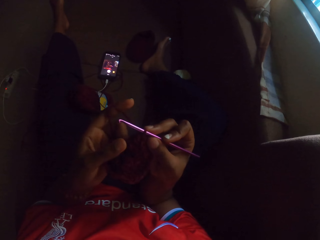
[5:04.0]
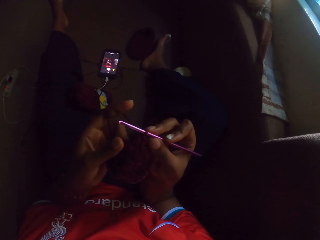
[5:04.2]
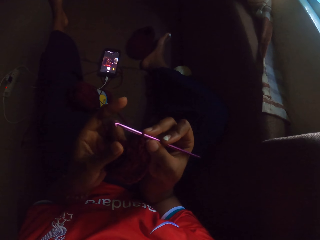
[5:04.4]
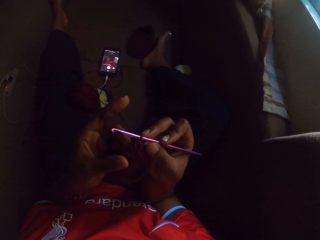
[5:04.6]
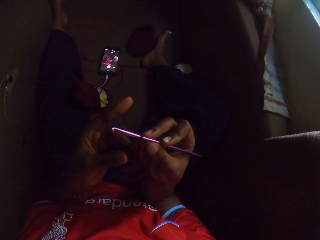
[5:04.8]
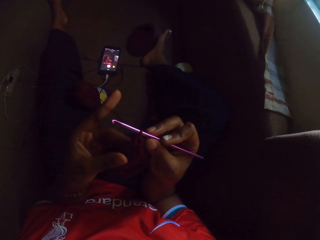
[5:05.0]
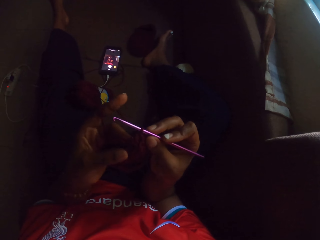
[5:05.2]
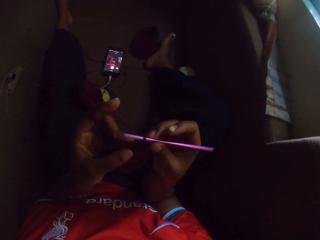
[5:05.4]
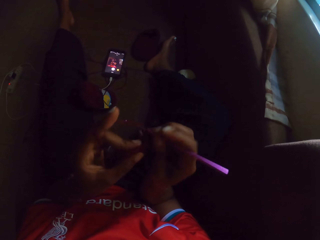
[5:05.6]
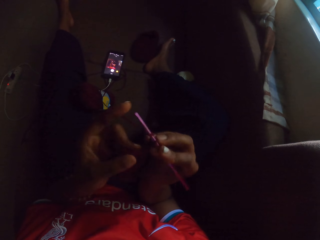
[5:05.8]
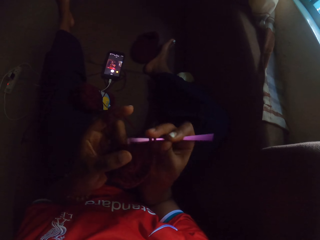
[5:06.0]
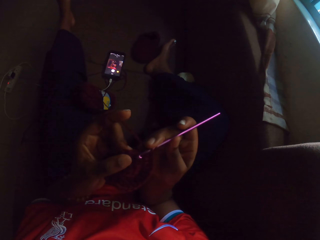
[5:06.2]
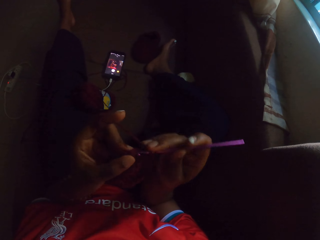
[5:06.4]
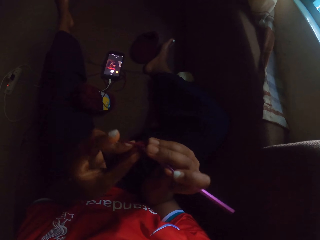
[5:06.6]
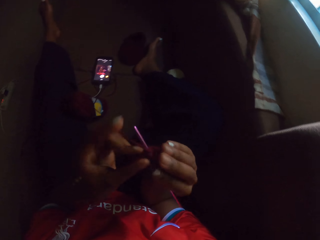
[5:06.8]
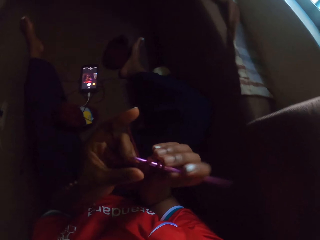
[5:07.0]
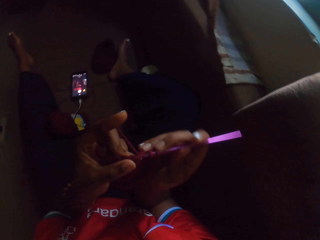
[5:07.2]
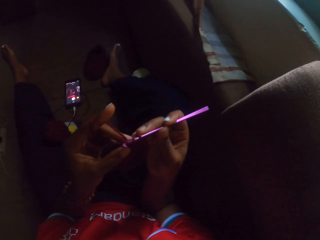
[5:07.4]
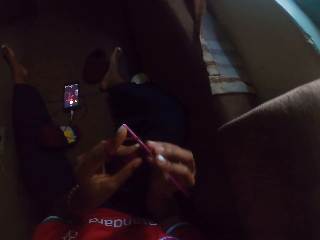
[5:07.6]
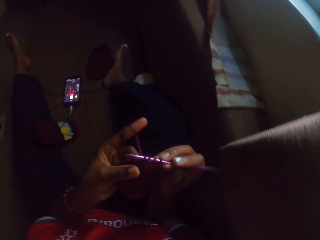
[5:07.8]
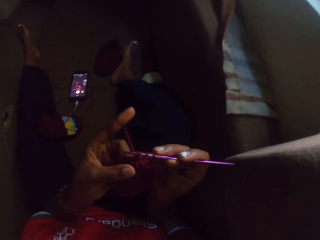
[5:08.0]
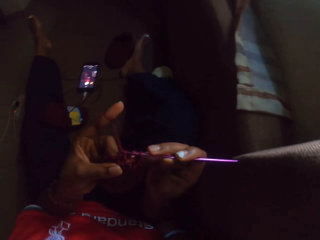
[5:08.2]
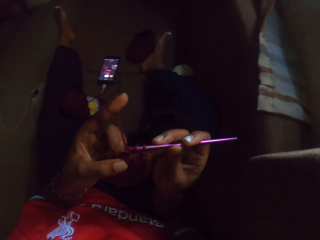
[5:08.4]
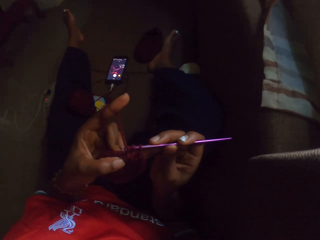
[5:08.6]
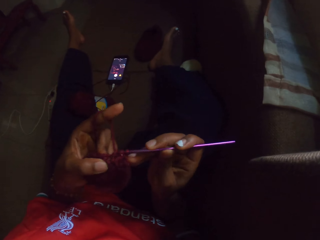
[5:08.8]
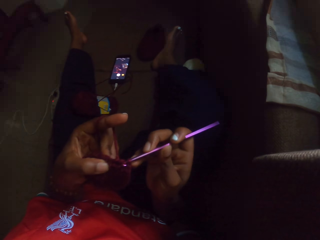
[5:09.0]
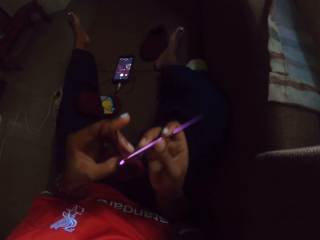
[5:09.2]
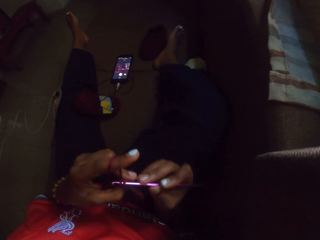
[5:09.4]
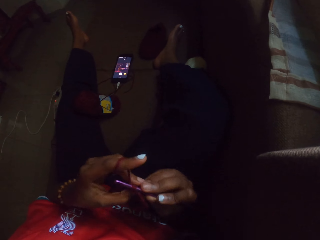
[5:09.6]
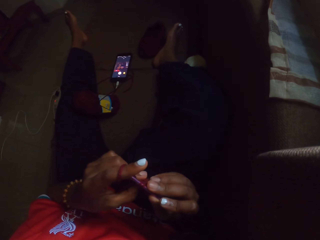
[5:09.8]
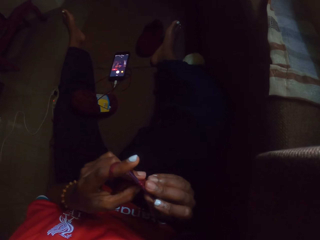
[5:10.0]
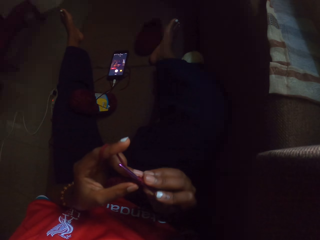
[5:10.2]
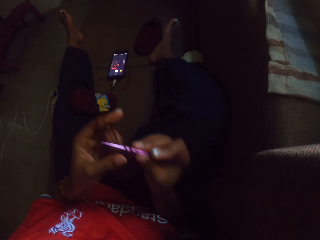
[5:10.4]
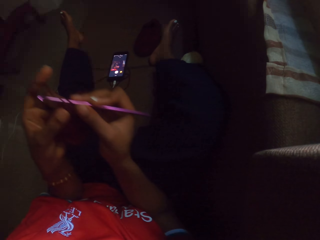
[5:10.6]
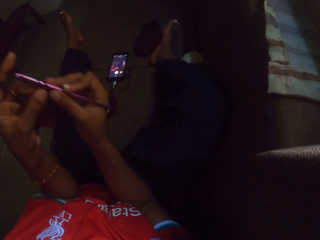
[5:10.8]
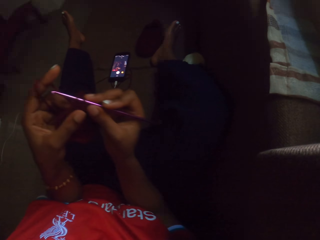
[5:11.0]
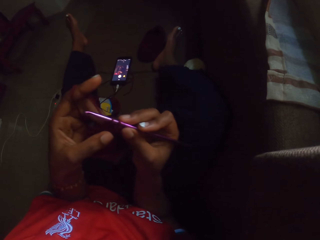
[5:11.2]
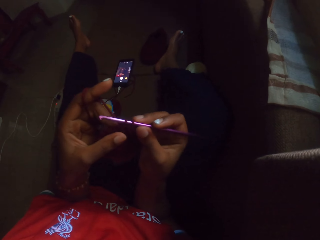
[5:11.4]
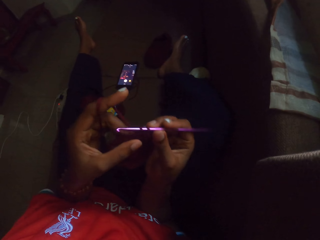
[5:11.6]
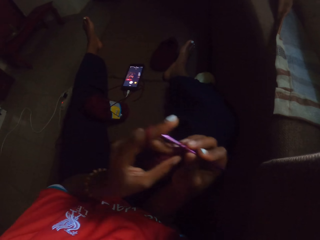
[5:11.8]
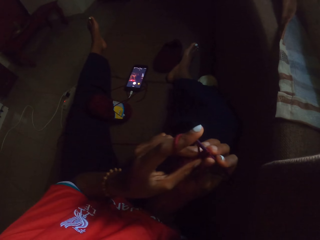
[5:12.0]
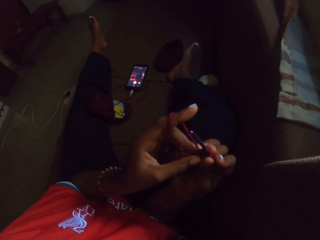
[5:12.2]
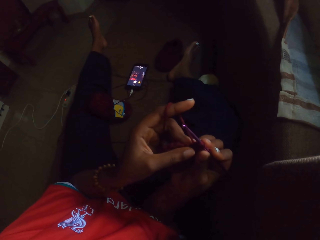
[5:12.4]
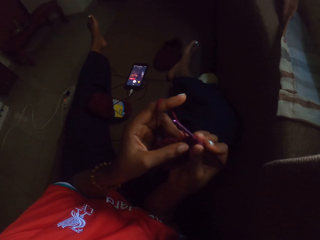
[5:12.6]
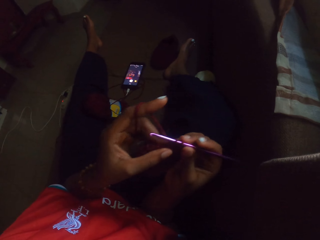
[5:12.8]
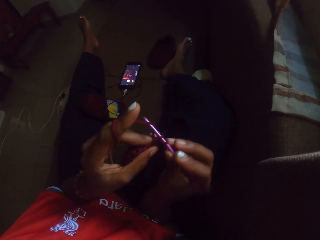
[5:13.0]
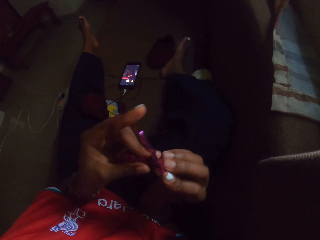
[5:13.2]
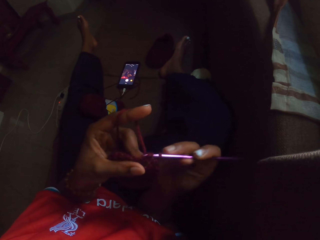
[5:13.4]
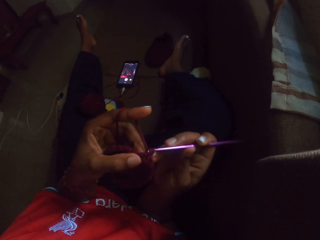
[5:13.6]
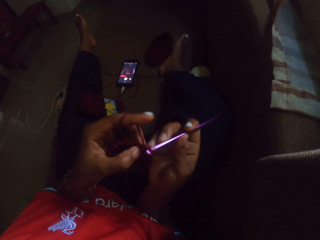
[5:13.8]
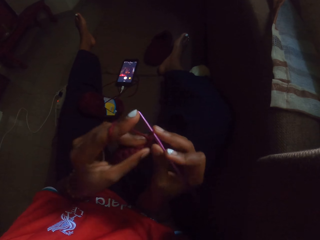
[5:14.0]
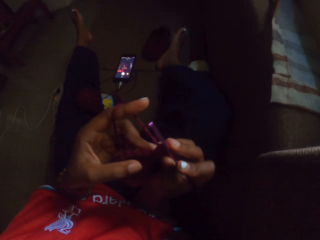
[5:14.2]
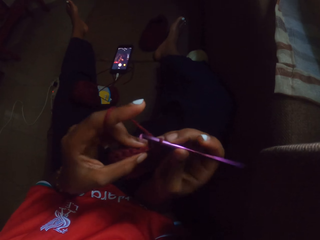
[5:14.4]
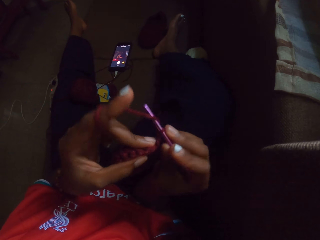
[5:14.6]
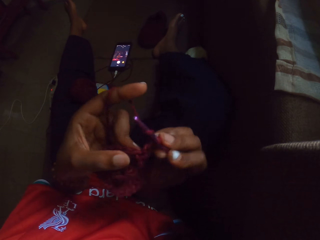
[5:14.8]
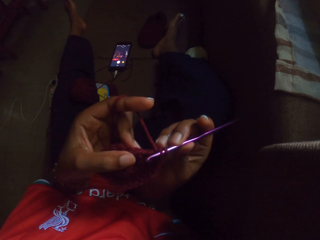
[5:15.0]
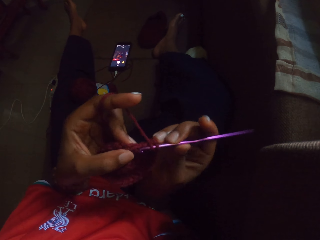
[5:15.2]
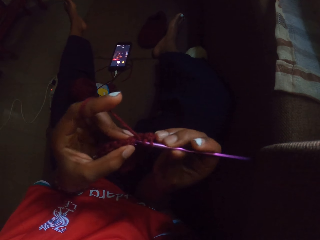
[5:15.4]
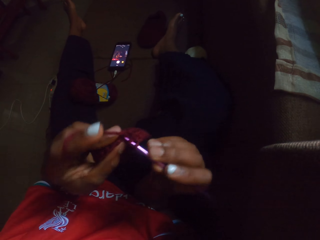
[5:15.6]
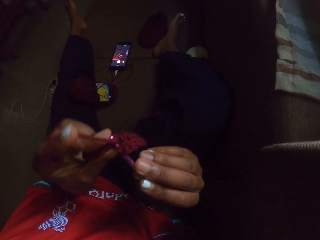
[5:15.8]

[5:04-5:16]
The camera wearer crochets with both hands.

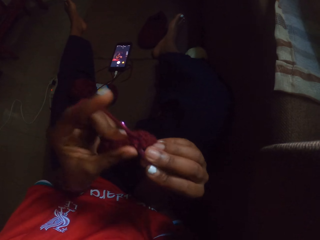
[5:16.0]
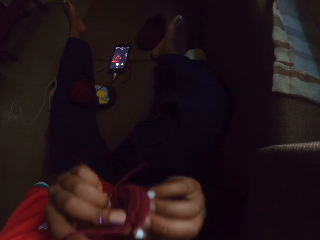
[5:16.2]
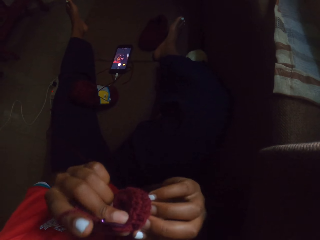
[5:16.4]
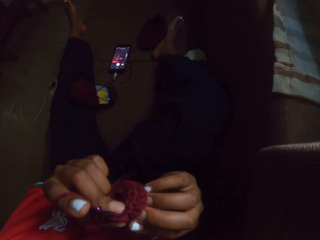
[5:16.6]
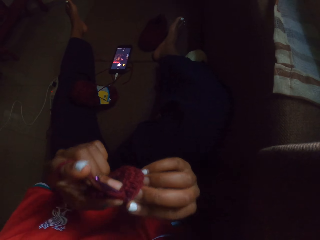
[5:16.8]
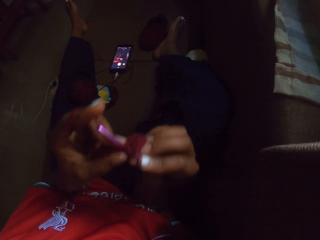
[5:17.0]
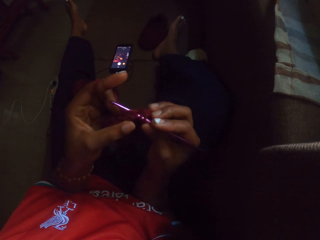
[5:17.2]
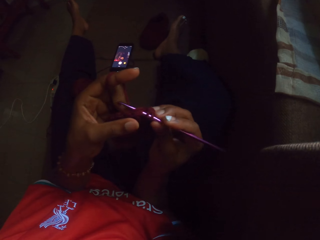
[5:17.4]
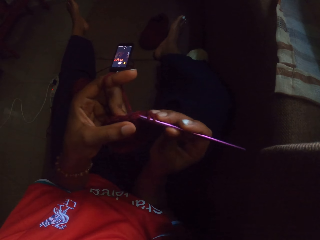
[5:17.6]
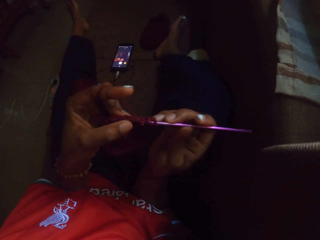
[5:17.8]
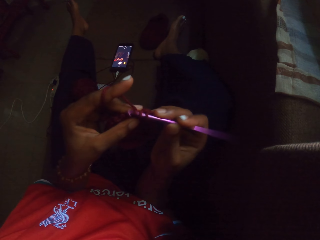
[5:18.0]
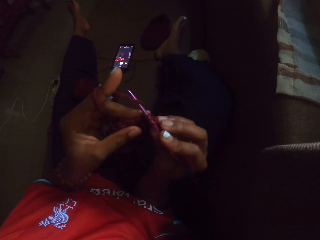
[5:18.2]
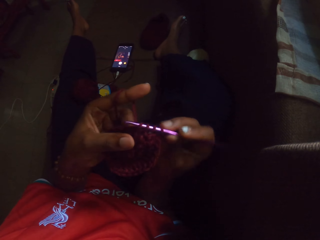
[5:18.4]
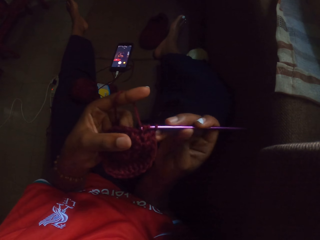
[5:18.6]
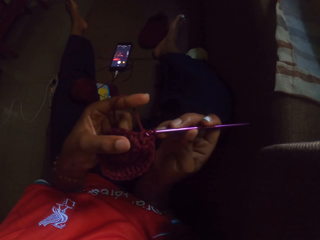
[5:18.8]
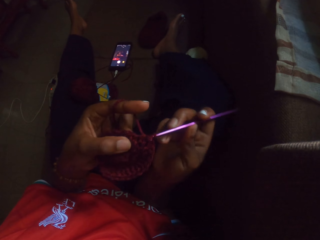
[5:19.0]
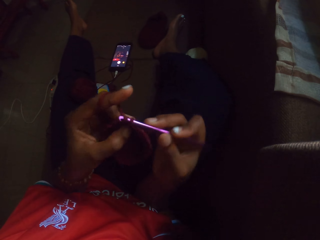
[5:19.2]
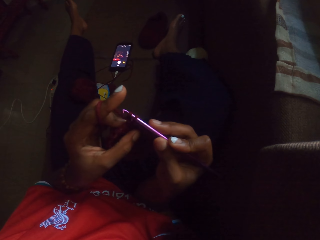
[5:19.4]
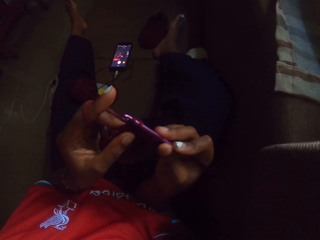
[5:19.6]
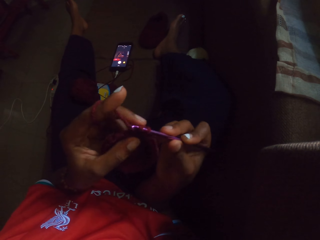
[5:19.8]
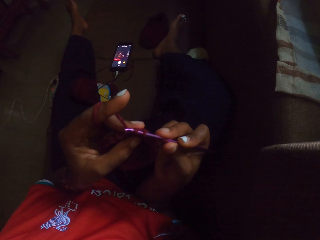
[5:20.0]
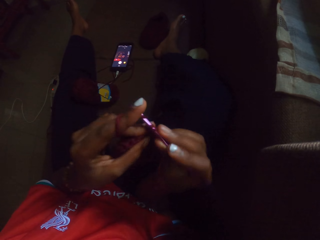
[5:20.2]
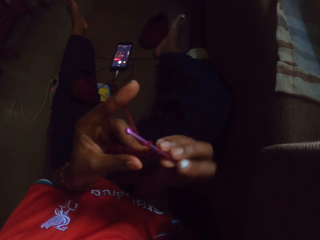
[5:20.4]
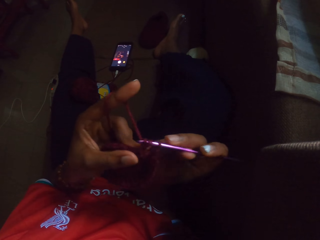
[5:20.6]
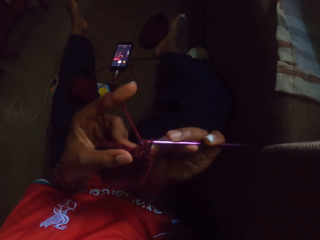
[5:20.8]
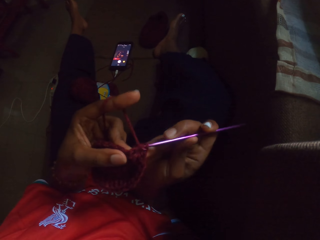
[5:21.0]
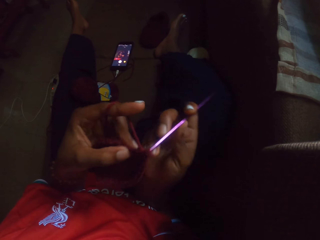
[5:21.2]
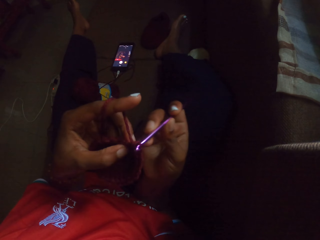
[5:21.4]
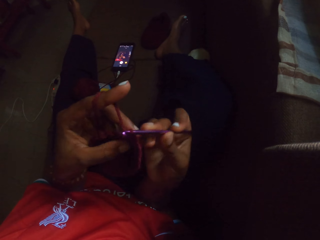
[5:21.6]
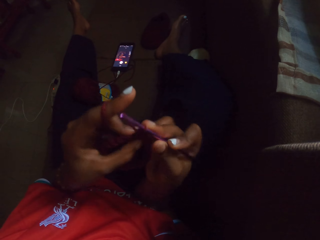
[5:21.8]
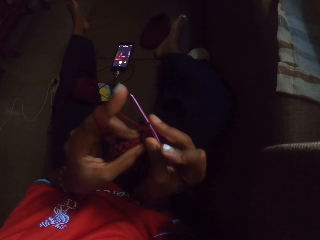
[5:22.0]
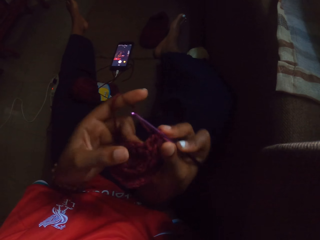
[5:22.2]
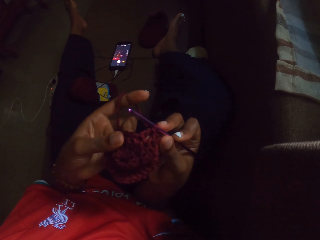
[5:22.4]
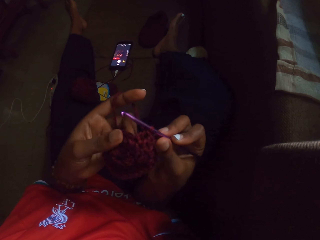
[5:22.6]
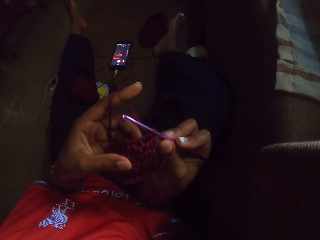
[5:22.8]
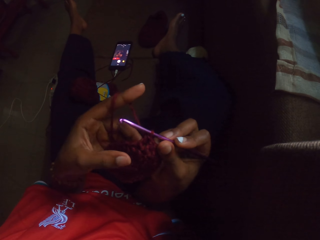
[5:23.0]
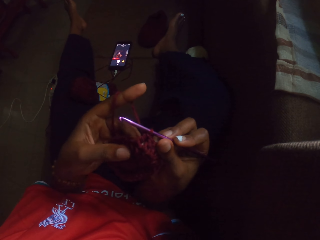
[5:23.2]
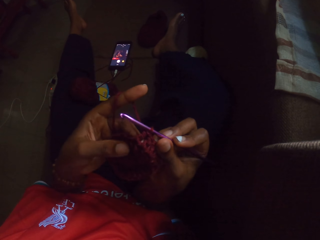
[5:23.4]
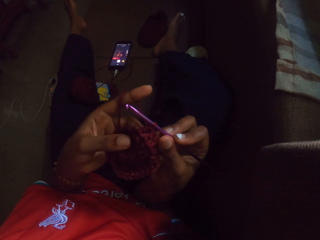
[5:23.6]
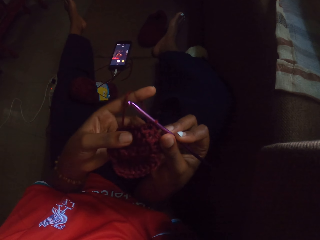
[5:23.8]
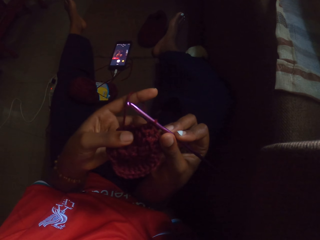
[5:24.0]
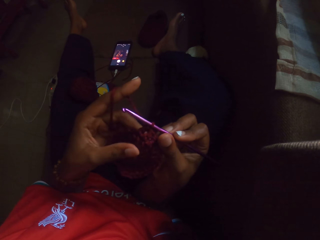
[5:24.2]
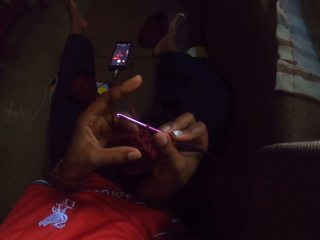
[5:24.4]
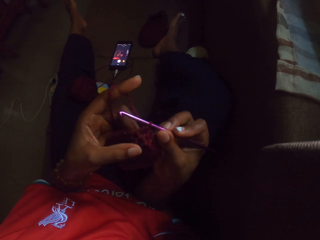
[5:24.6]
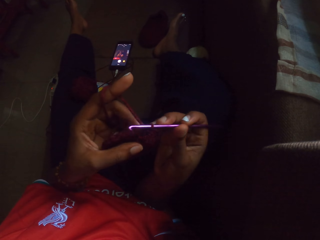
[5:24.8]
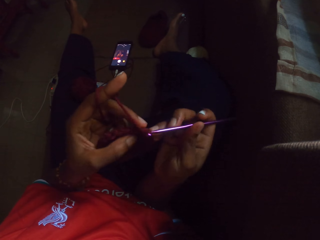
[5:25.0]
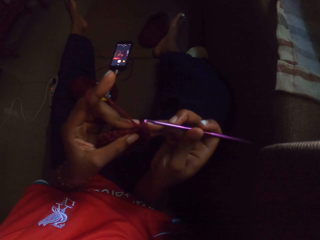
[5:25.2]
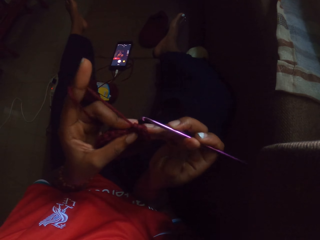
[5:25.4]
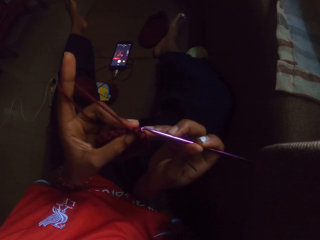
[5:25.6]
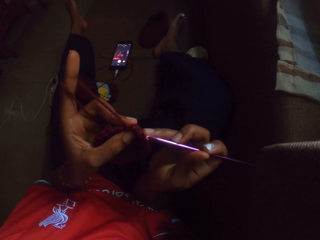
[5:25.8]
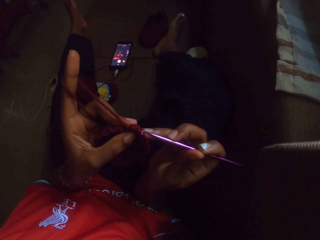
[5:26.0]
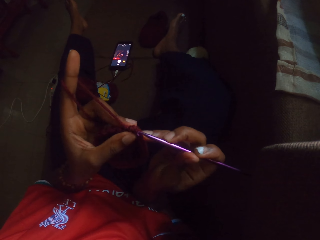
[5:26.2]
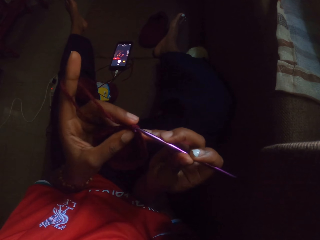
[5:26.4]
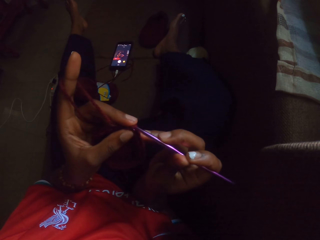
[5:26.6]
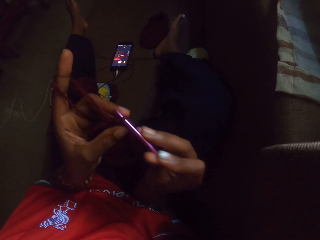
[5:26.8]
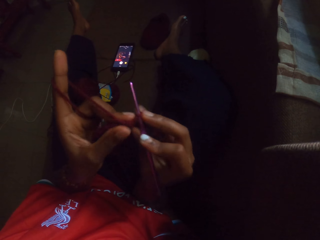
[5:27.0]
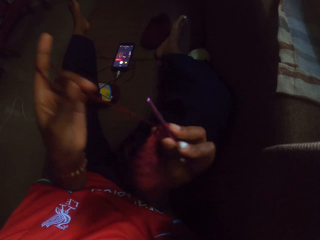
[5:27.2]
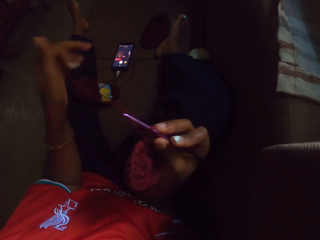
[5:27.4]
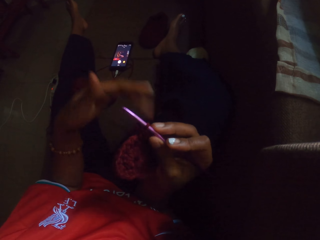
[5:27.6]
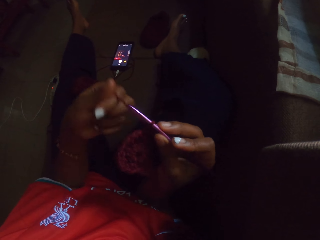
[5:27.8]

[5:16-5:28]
The camera wearer loosens a stitch in her crochet.
